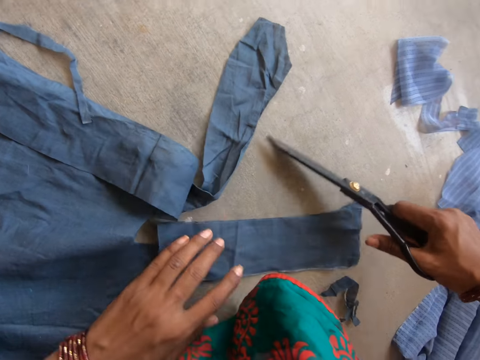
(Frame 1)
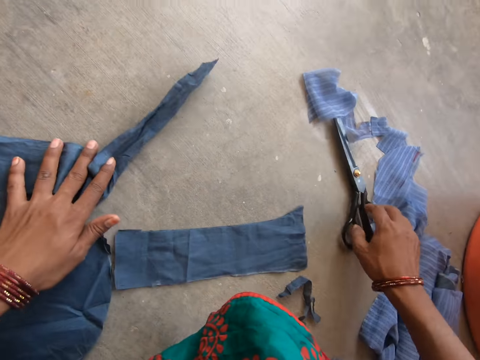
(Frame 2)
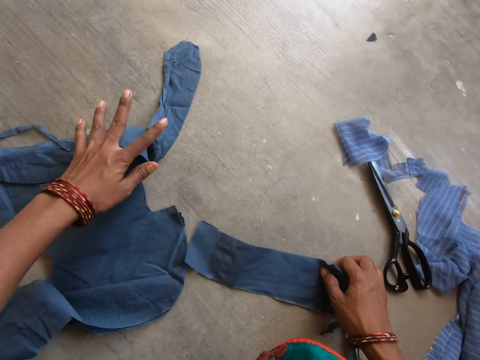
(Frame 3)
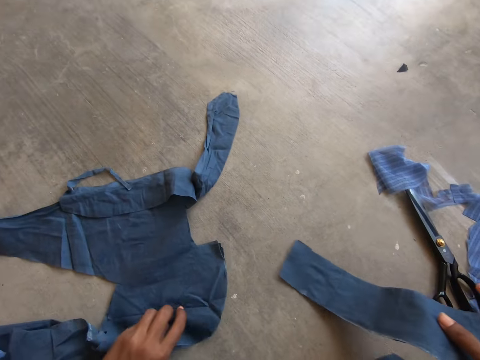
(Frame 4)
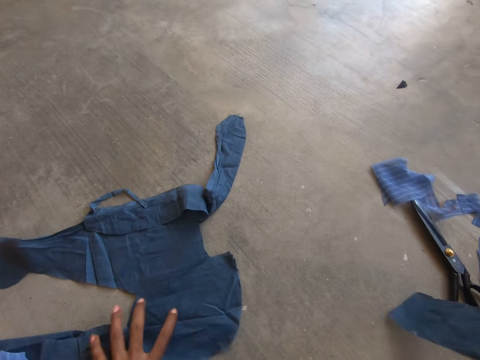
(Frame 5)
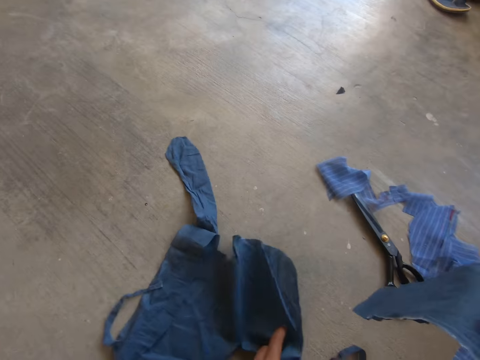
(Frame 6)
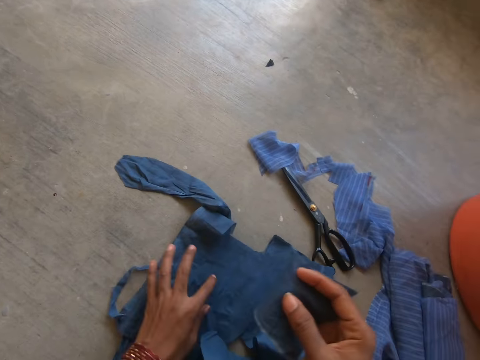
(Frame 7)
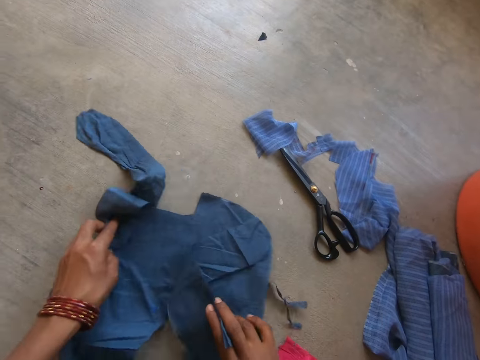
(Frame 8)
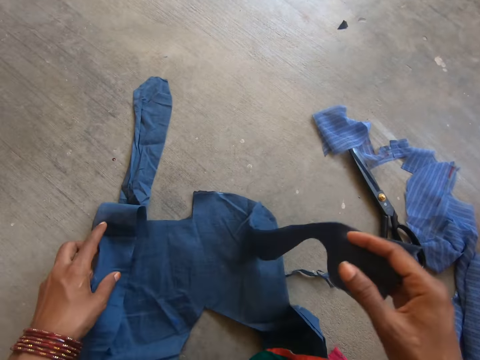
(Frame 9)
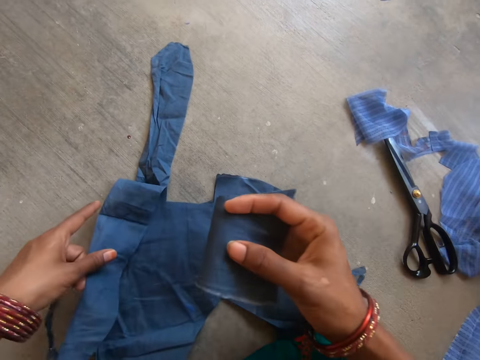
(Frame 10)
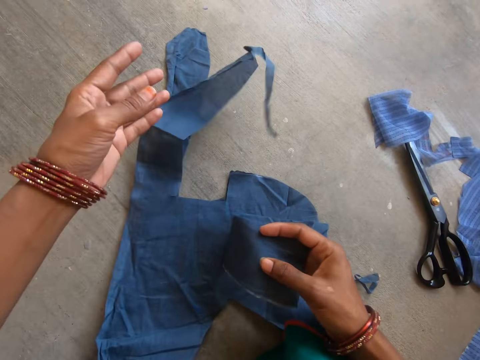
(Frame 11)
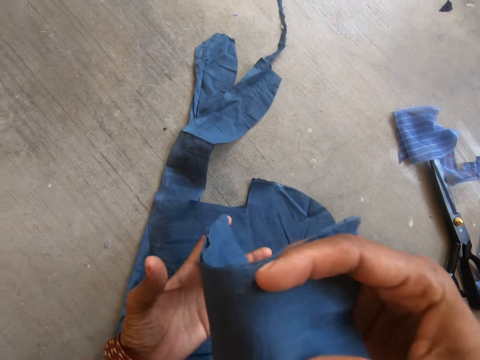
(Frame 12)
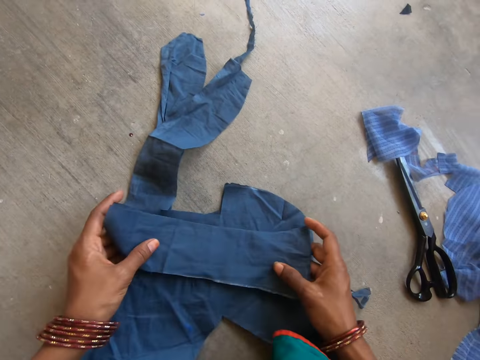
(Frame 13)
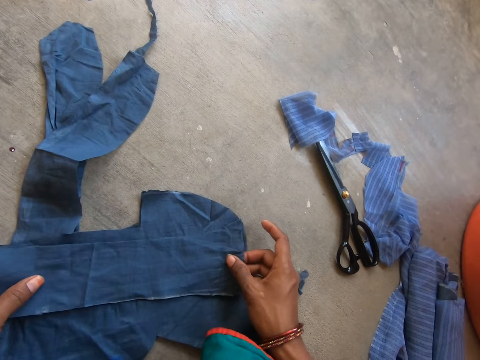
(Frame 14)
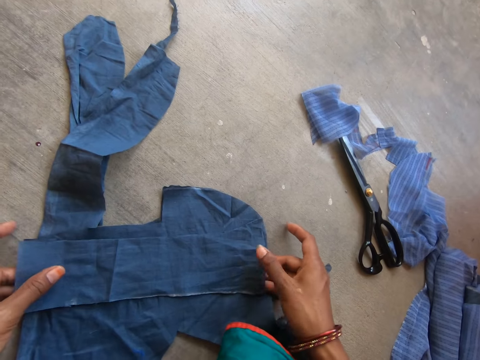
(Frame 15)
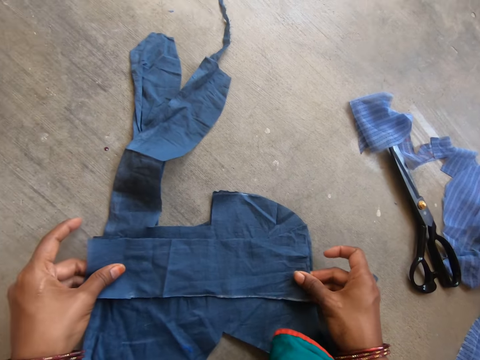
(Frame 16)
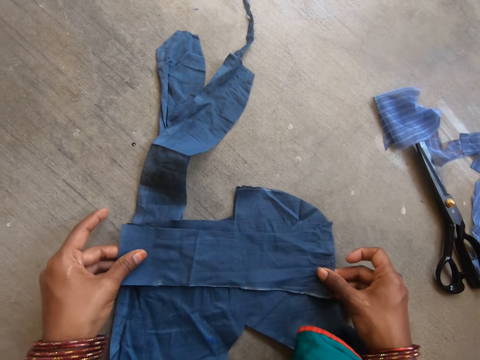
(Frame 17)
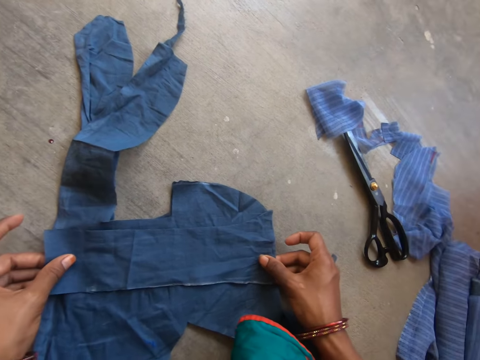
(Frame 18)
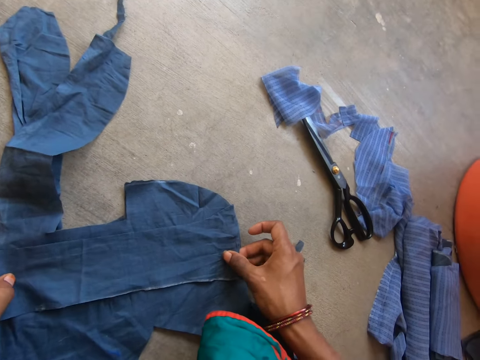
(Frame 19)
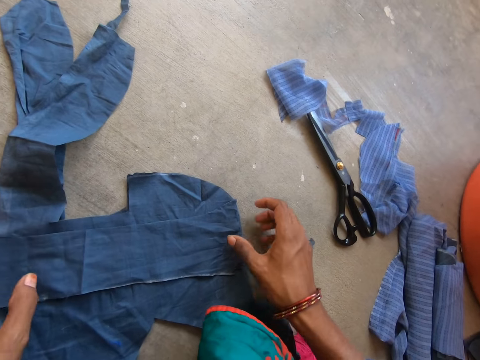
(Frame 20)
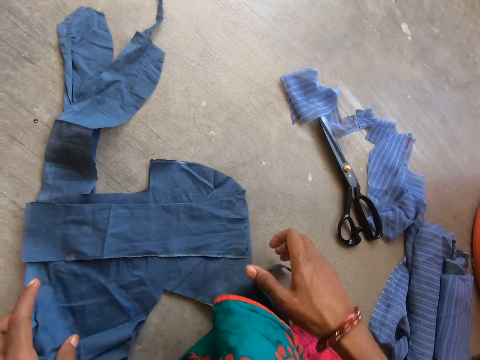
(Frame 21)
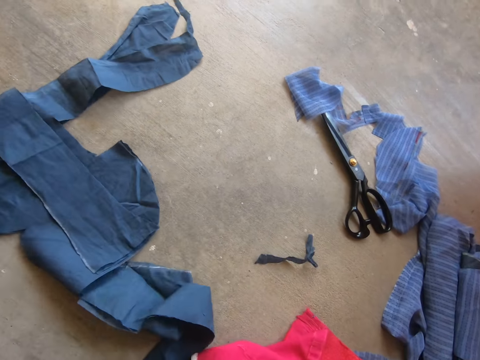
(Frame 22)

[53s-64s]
The camera wearer drops the scissors. They pull the scissors. They adjust the cloth. They push the cloth. They lift a piece of cloth. They pick up the cloth. They pull the cloth. They hold the piece of cloth. They stretch the piece of cloth. They look at the piece of cloth.

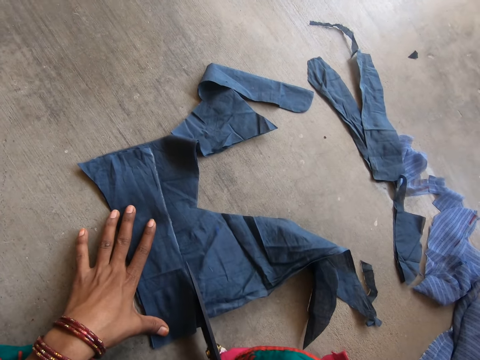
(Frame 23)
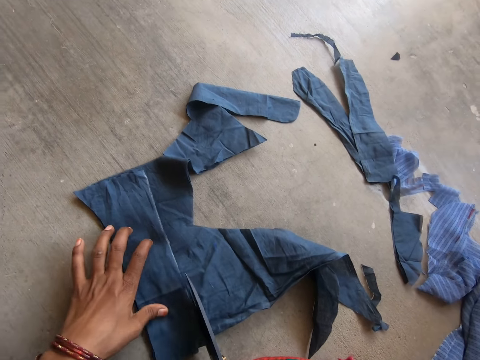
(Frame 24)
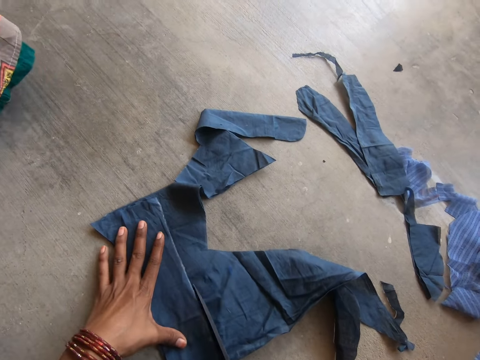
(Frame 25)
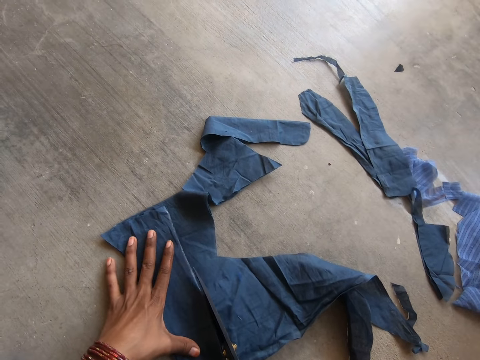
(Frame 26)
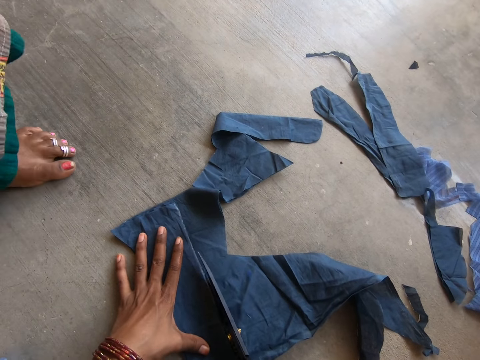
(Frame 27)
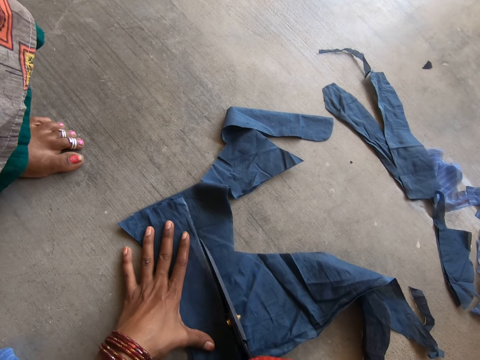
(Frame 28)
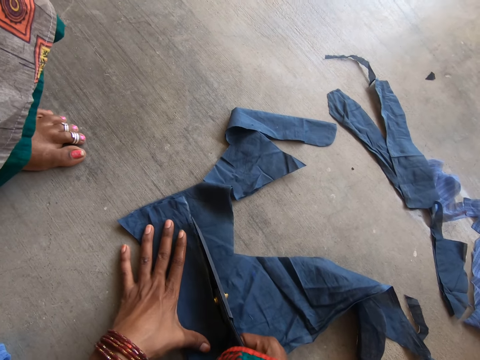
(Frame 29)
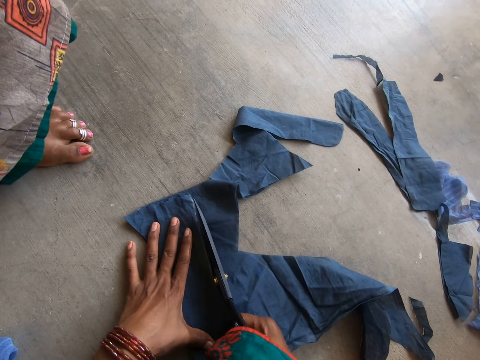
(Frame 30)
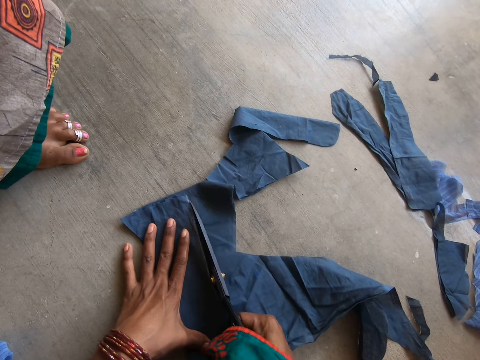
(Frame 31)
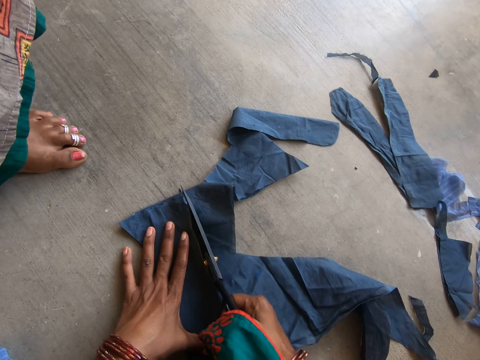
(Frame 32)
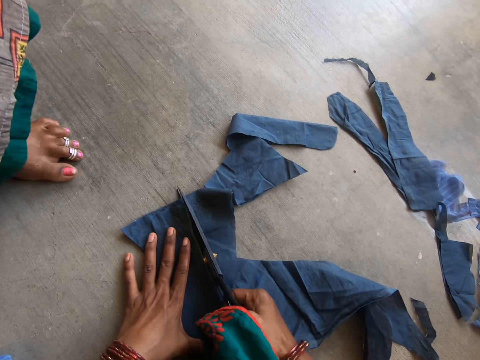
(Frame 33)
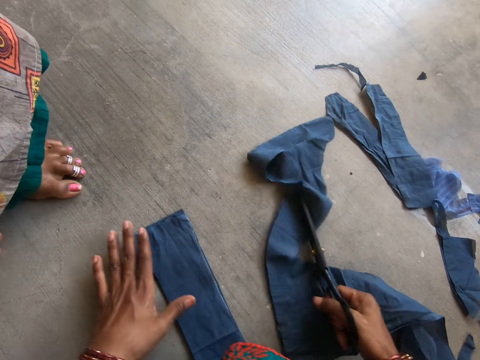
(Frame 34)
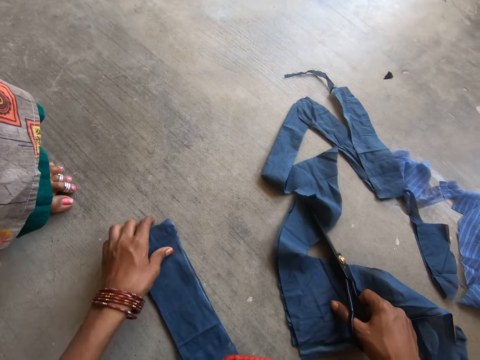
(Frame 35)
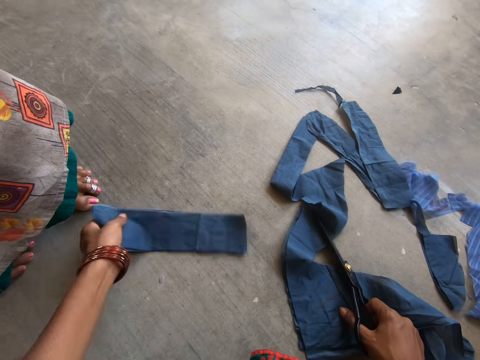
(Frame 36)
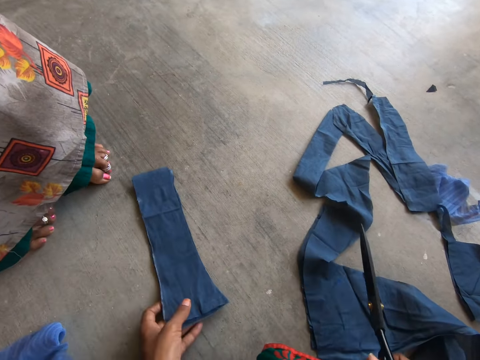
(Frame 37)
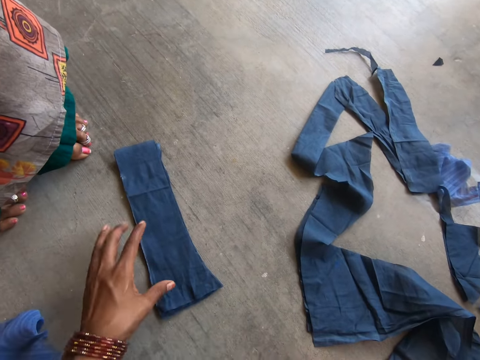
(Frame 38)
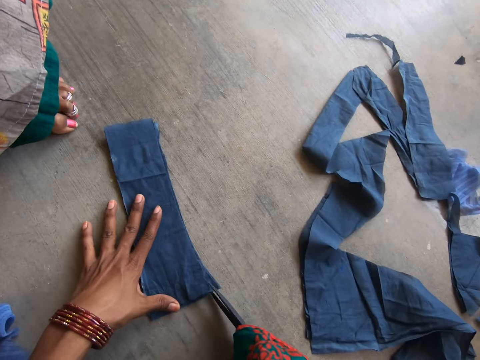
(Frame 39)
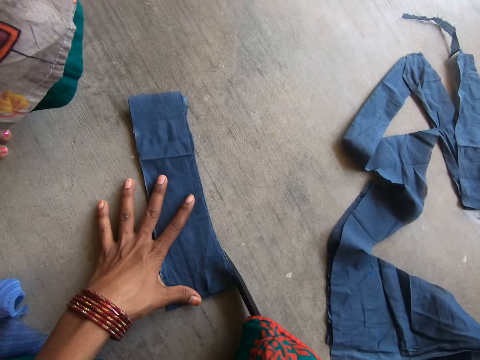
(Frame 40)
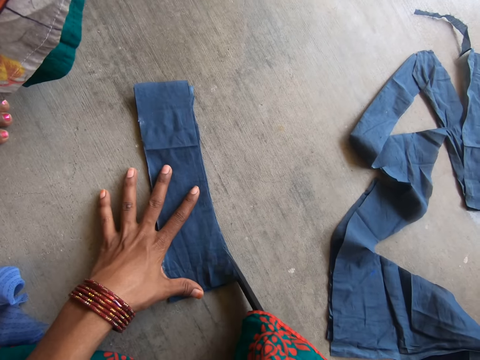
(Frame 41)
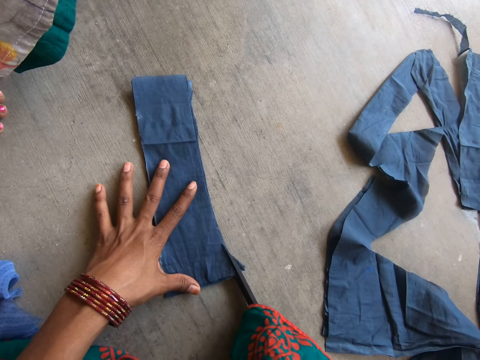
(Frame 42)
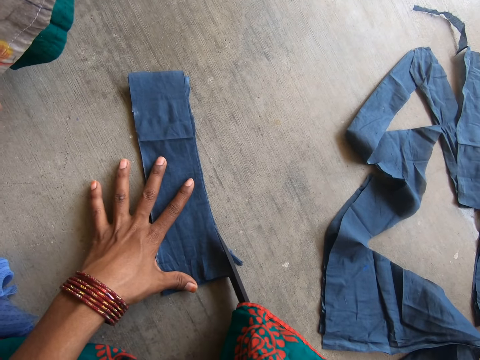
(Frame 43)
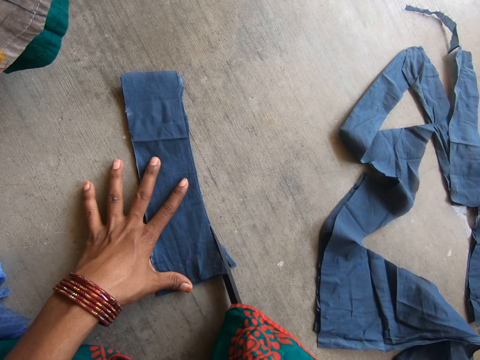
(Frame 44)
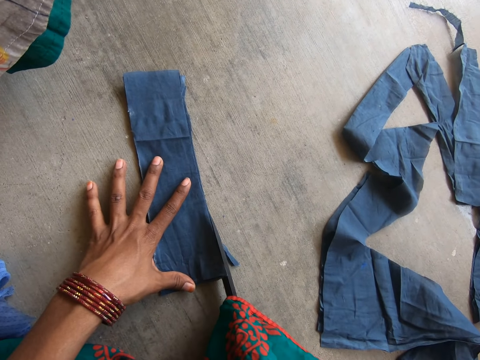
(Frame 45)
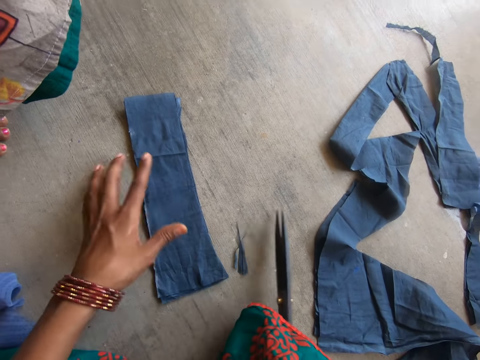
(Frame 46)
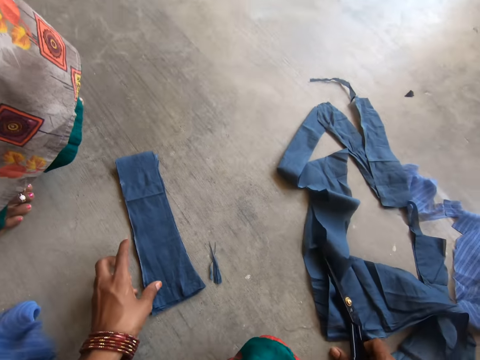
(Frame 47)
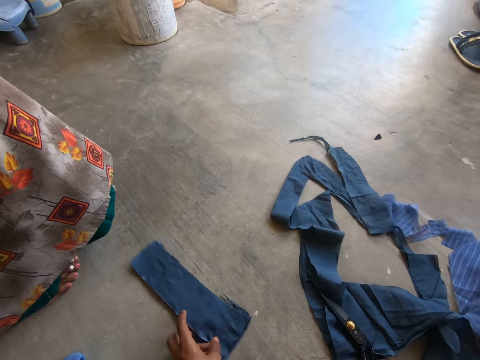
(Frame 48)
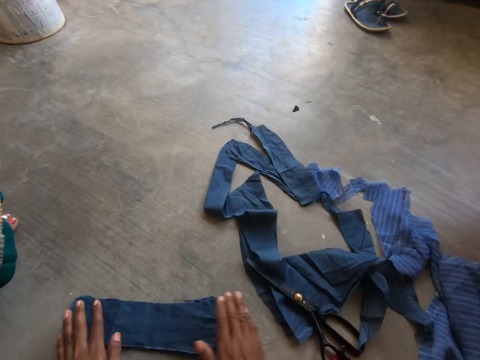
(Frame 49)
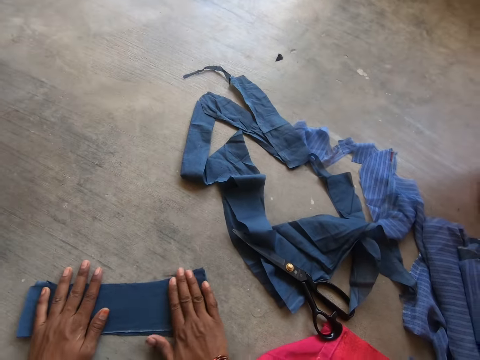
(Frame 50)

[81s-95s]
The camera wearer cuts a cloth. They move a hand. They cut the cloth. They push the cloth with scissors. They adjust the cloth. They pick up pieces of the cloth. They turn the pieces of the cloth. They press the pieces of the cloth with a hand. They cut the cloth. They move a hand. They put the scissors on a piece of cloth. They pull the pieces of the cloth. They put the scissors on the piece of cloth. They adjust the cloth.

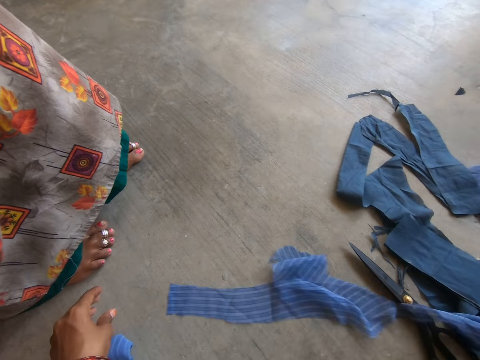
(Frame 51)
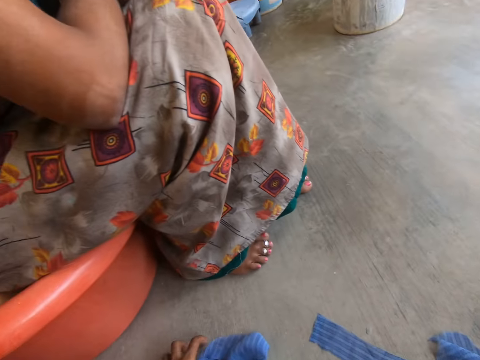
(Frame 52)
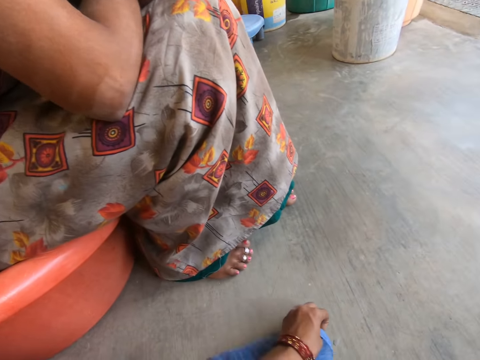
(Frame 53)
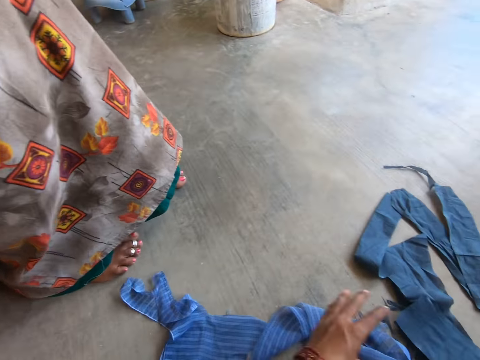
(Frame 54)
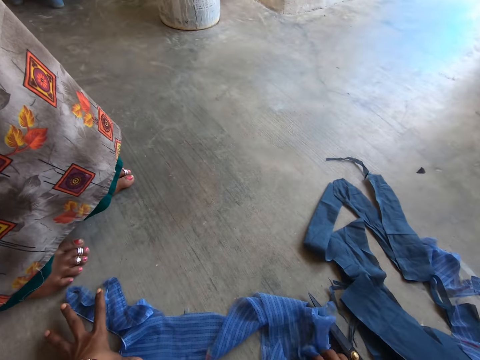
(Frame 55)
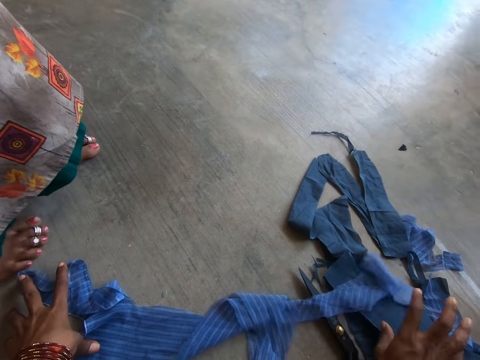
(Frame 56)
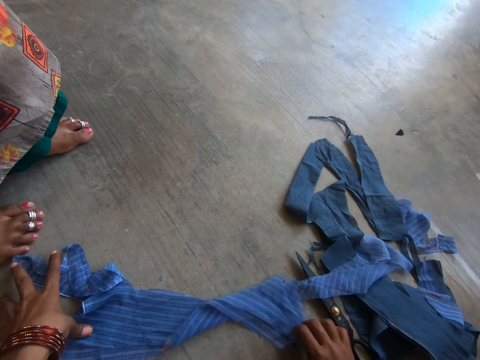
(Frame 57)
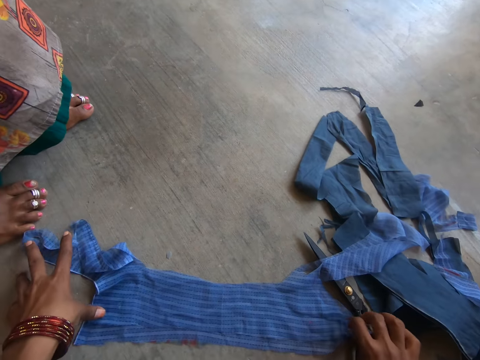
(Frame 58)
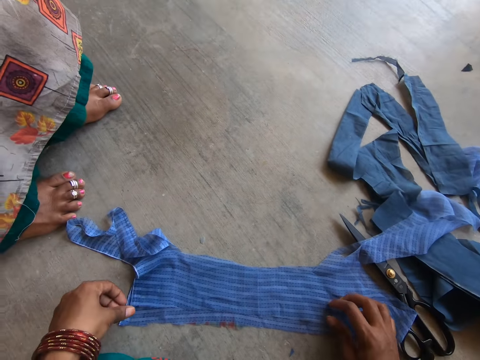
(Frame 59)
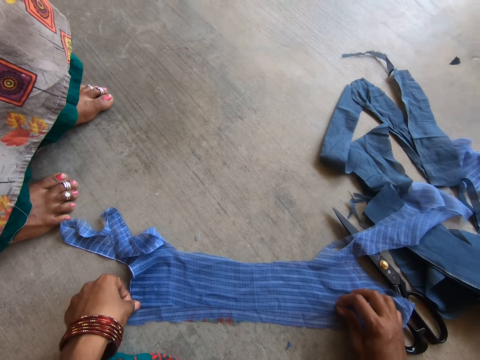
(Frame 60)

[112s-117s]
The camera wearer stretches a piece of cloth. They look at a woman. They push the piece of cloth. They stretch the piece of cloth.
